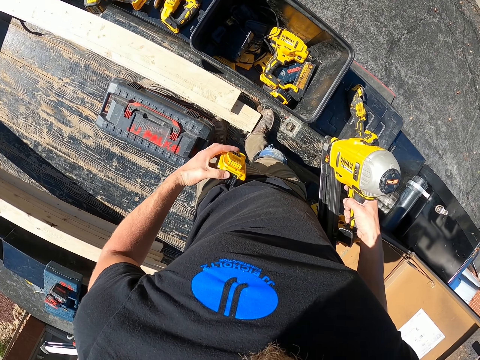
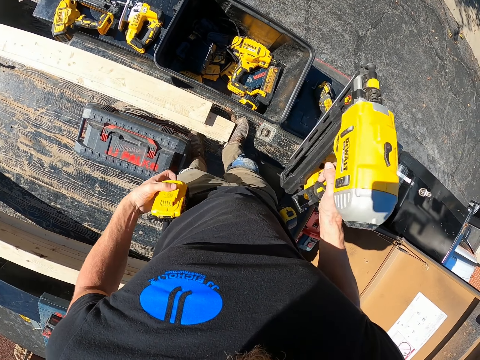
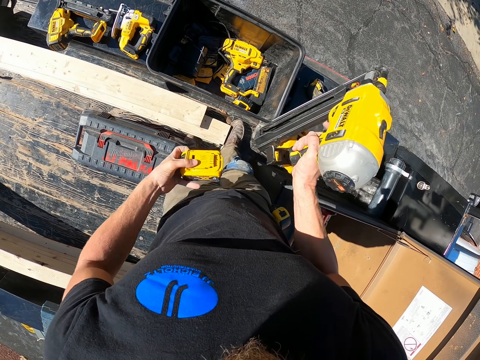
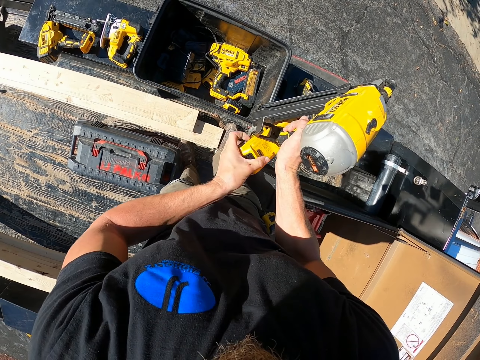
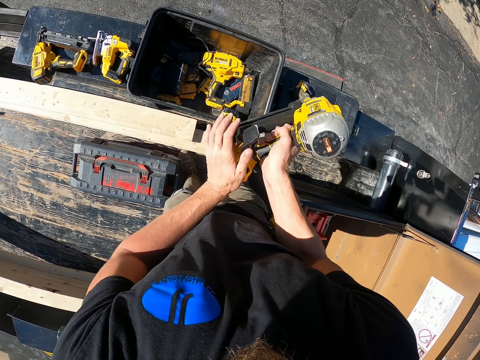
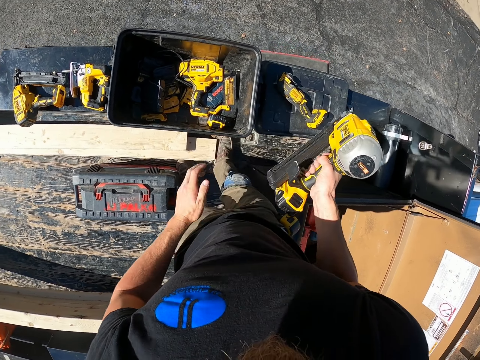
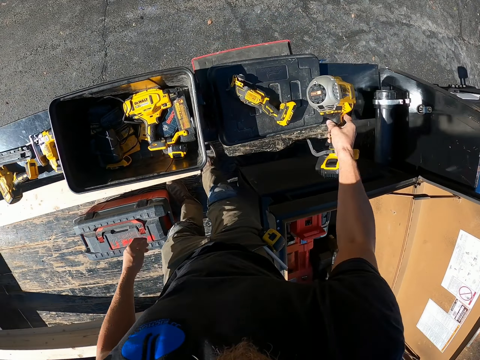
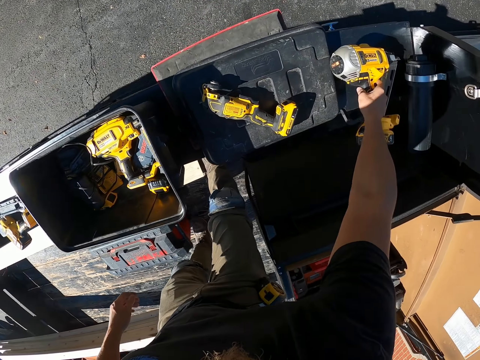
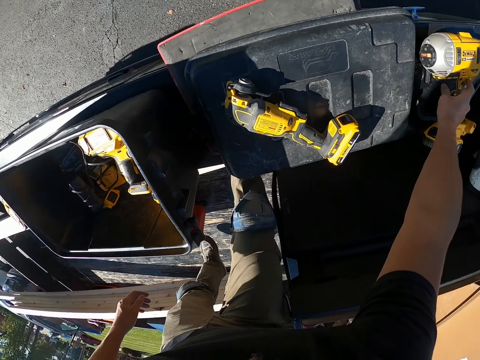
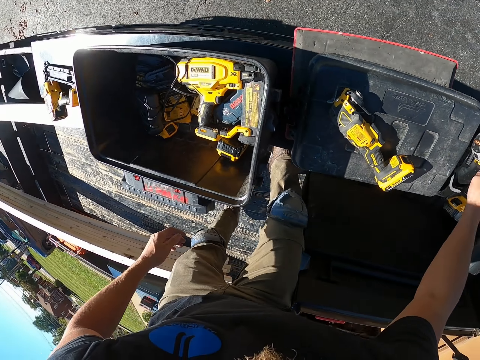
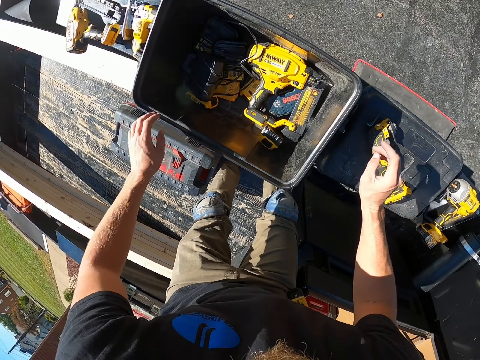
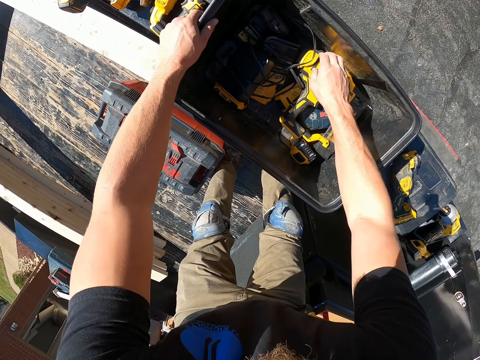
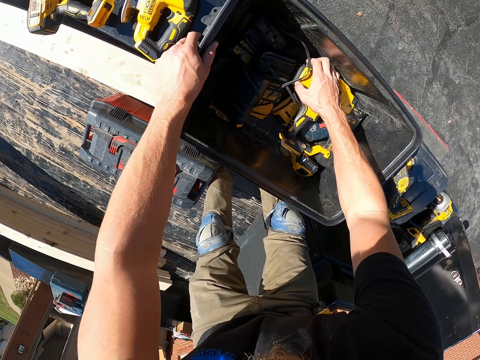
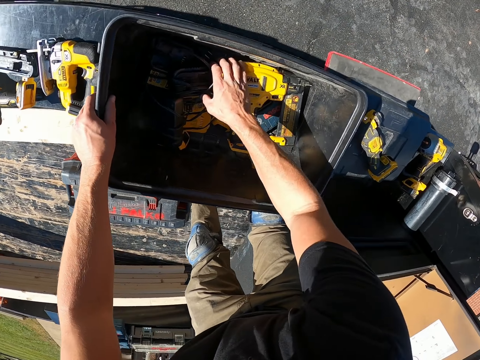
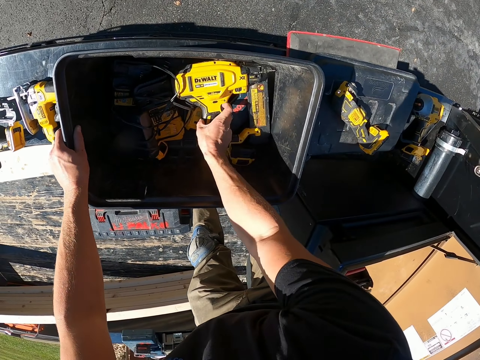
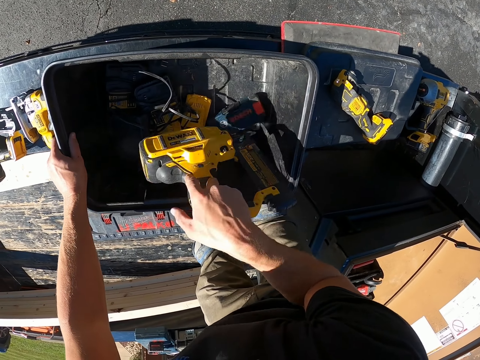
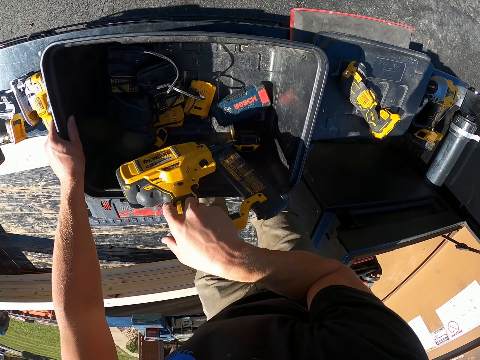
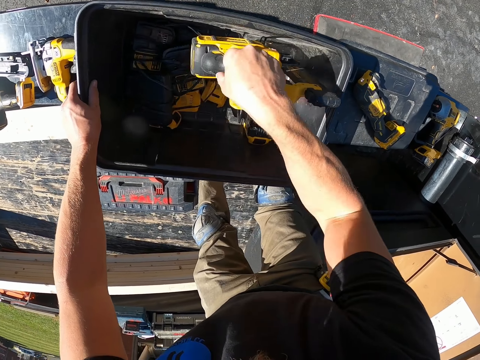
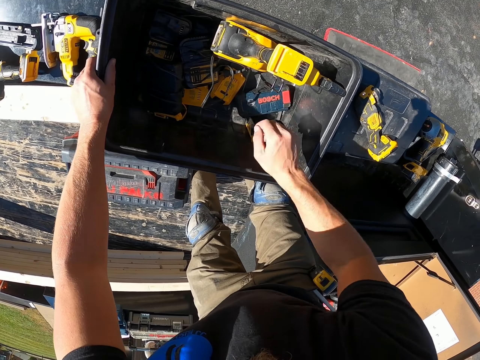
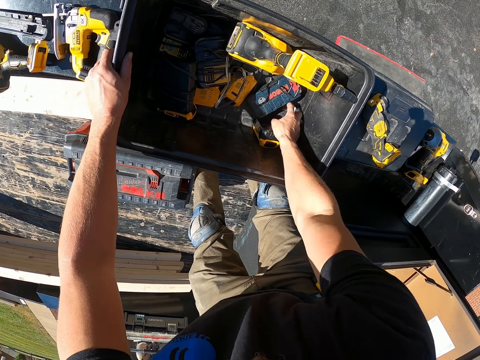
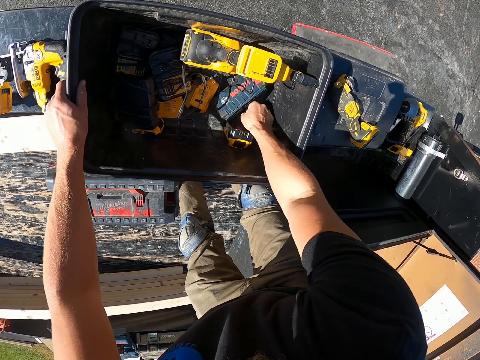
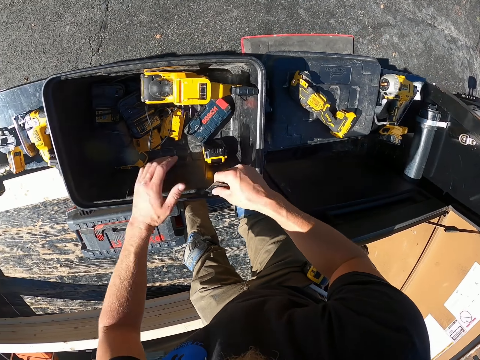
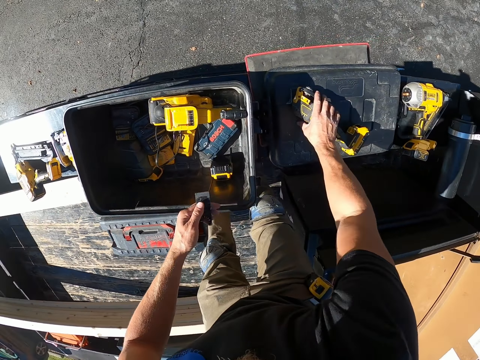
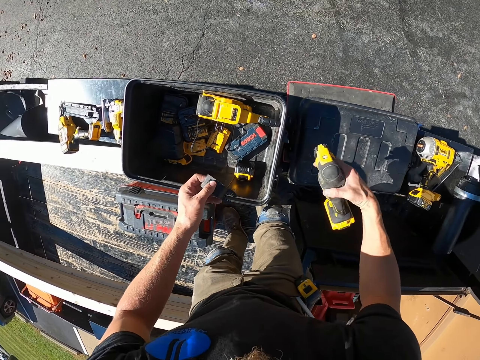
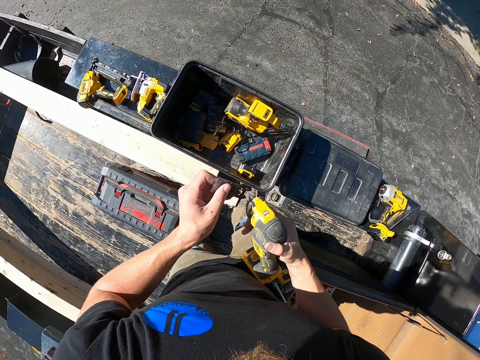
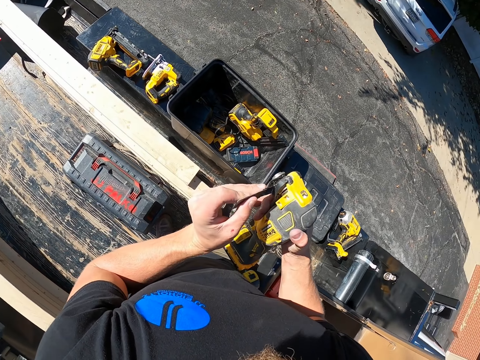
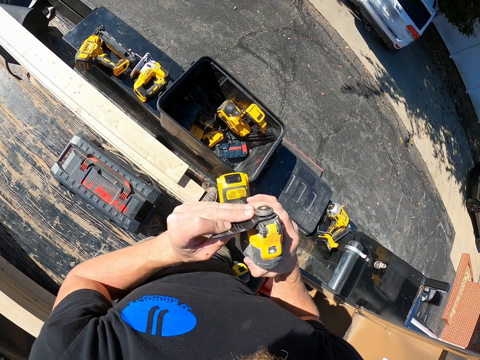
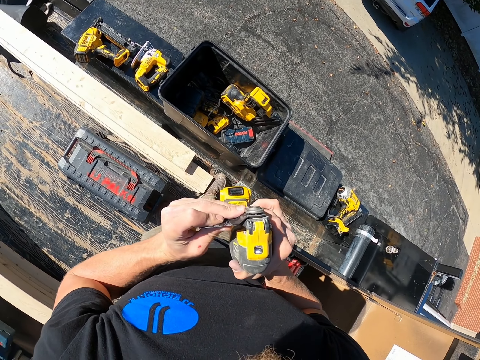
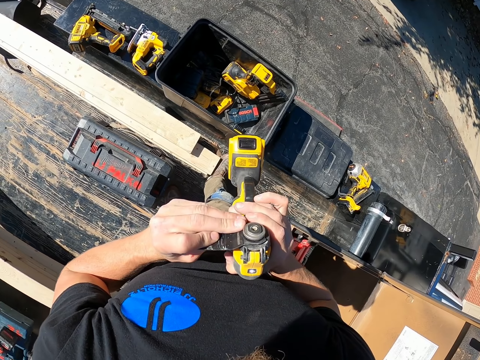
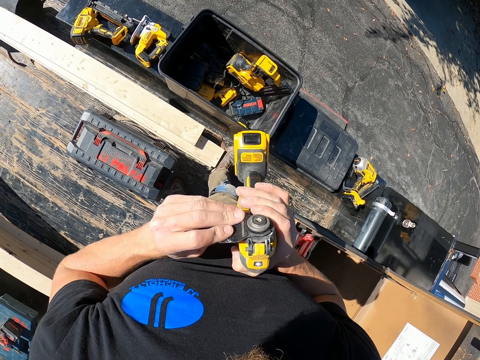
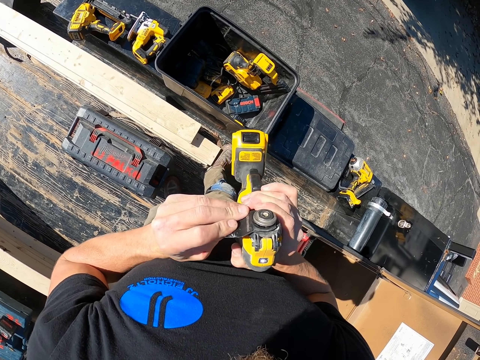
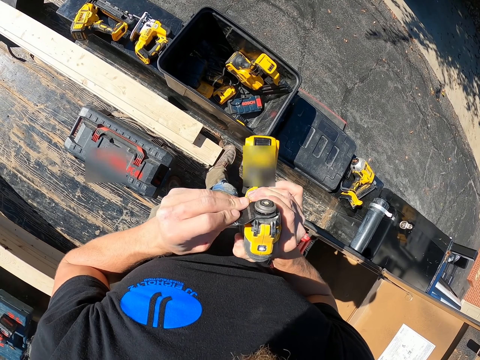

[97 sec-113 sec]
The camera wearer tilts the battery of a drill. They fix the drill with the battery. They place the drill aside. They pick the drill from the tool box. They place the drill on the tool box. They pick a spare part from the tool box. They hold the metal. They place the spare part on the other hand. They pick the drill. They fix the spare part to the drill.

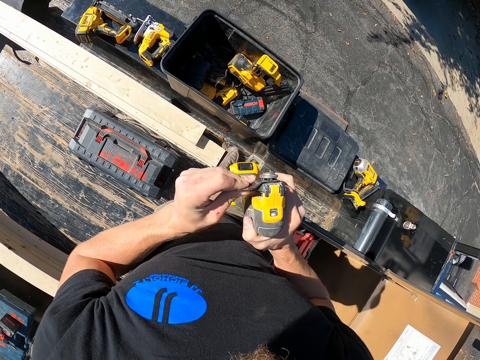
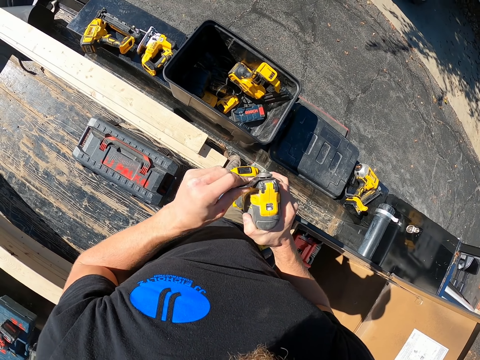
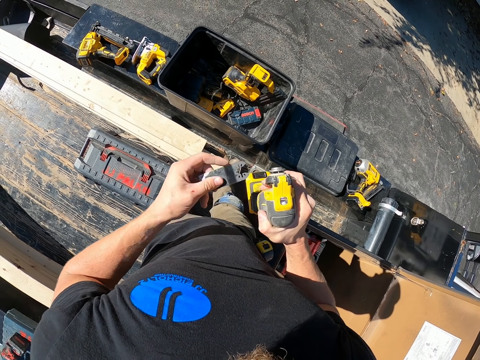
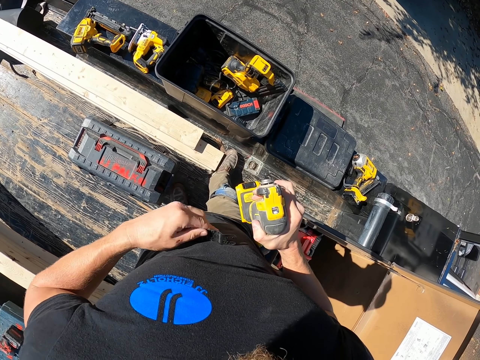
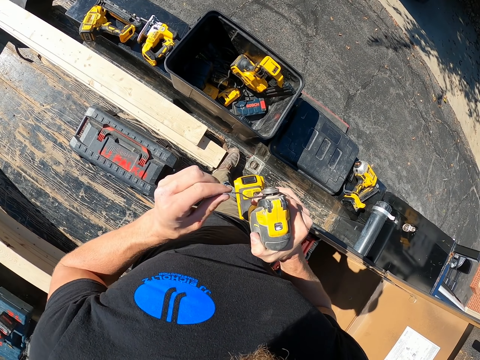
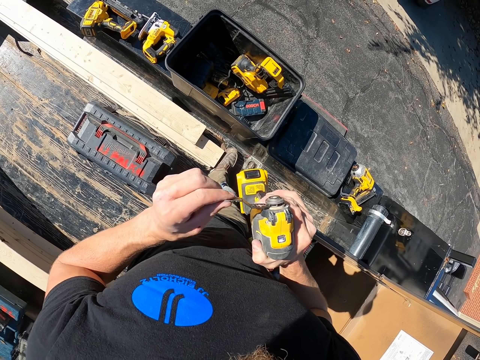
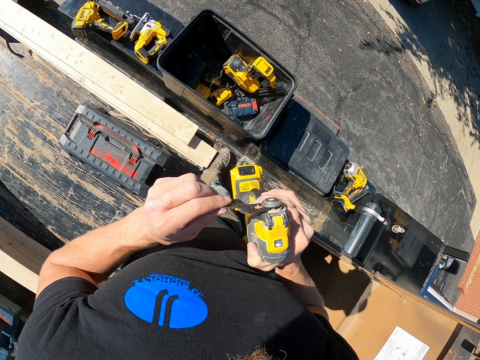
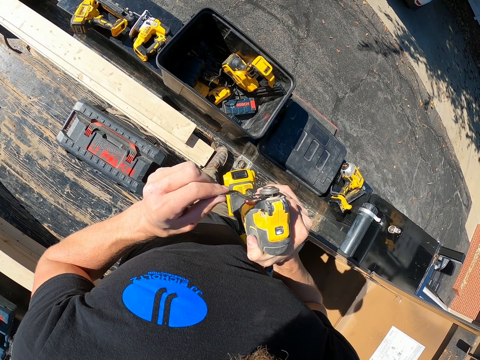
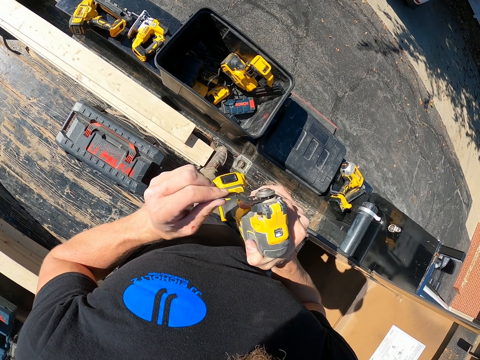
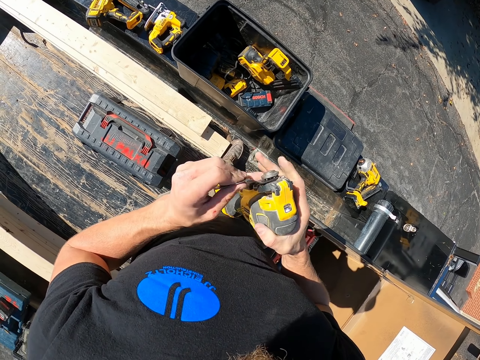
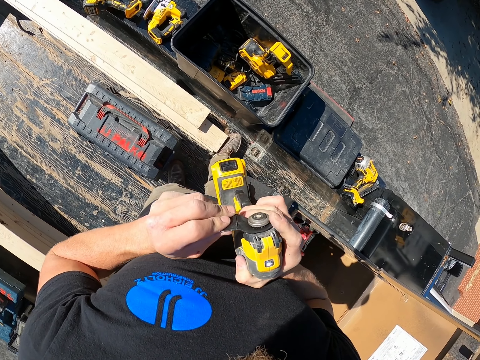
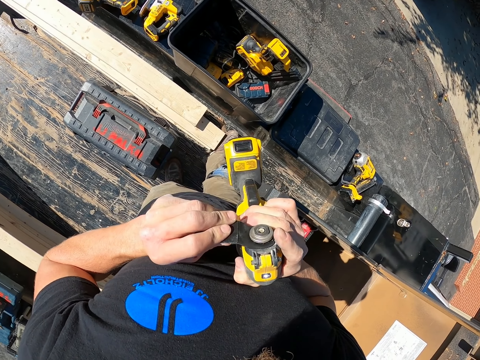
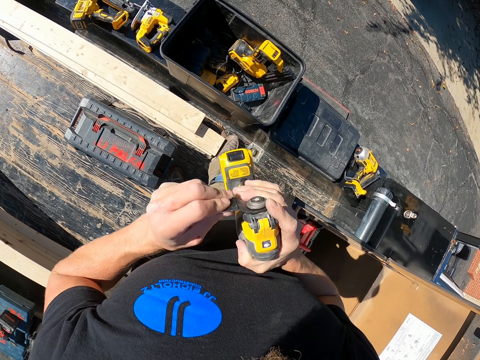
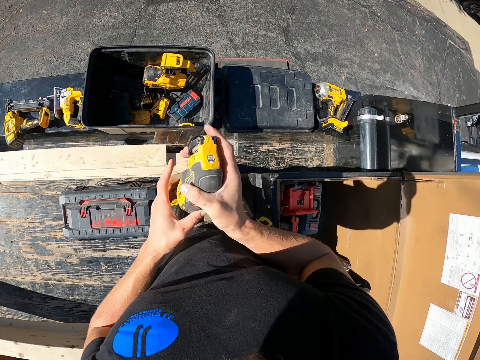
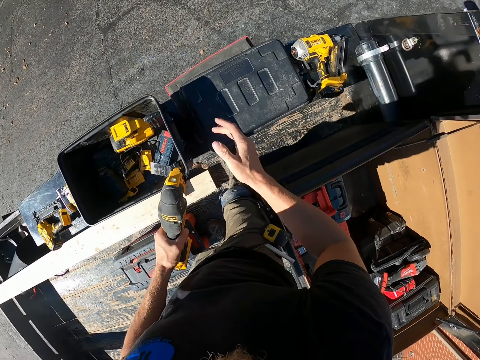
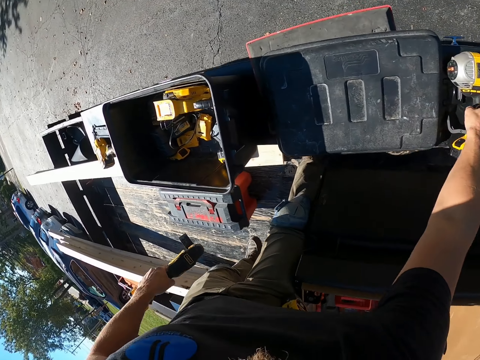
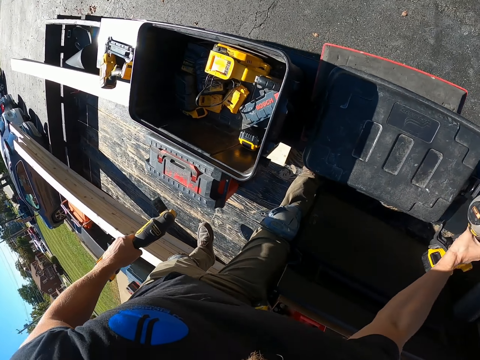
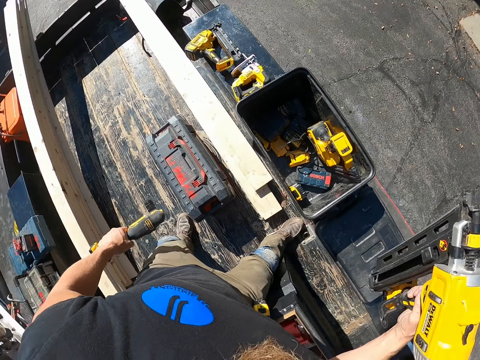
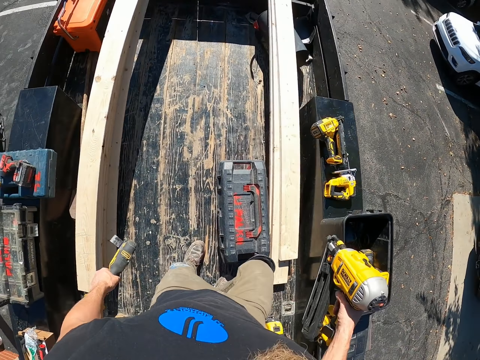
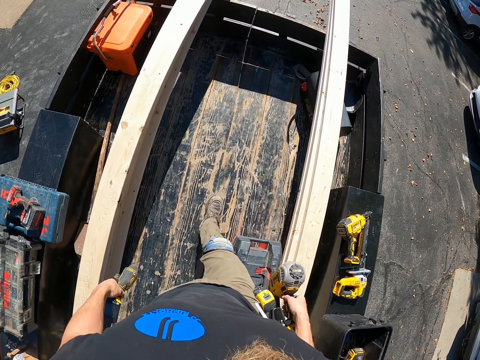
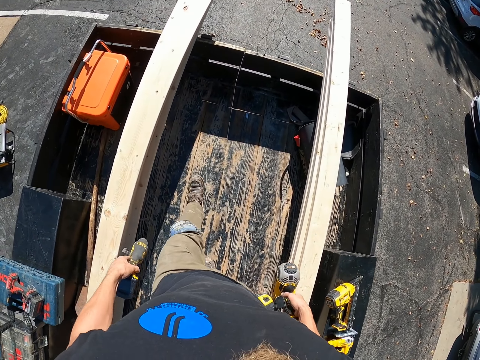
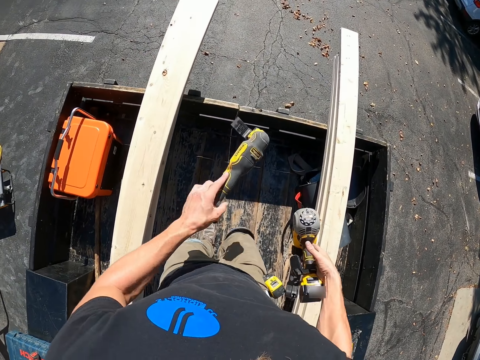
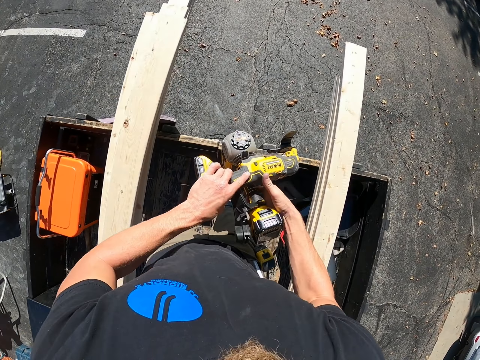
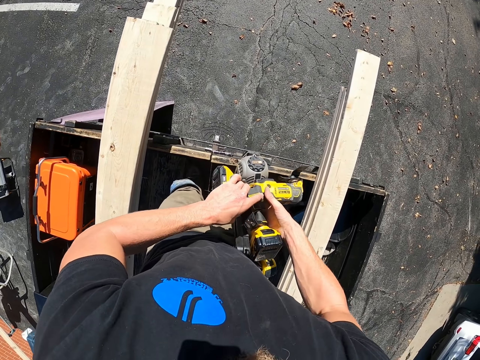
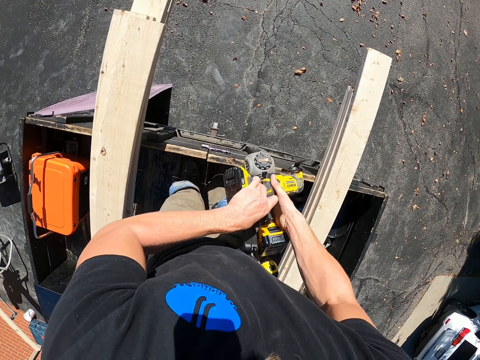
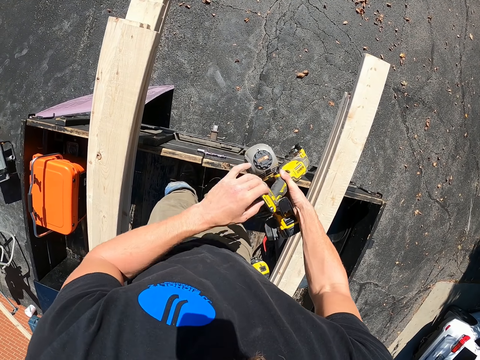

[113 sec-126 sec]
The camera wearer removes the spare part from the drill. They rub the spare part on the T-shirt. They hold the metal. They fix the spare part to the drill. They place the drill on the other hand. They pick the drill from the lorry rail. They hold something. They walk on the vehicle pickup. They place the drill on the other hand. They hold the tools.
